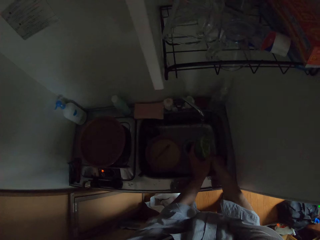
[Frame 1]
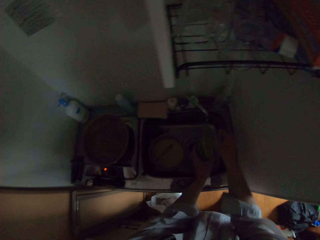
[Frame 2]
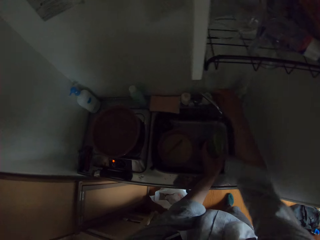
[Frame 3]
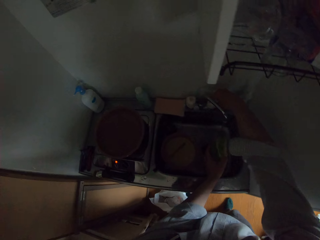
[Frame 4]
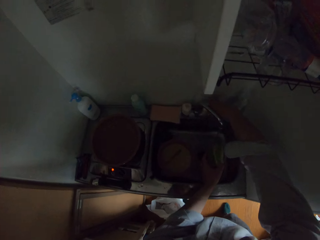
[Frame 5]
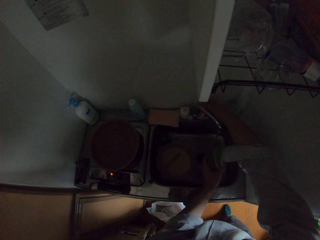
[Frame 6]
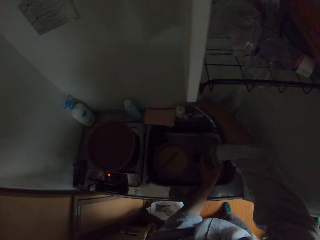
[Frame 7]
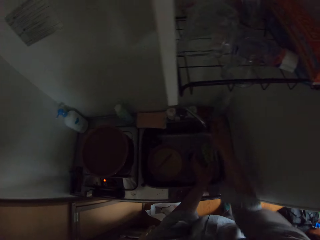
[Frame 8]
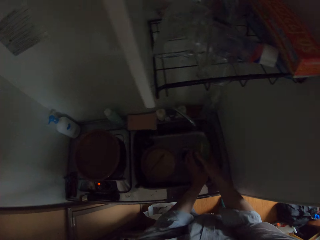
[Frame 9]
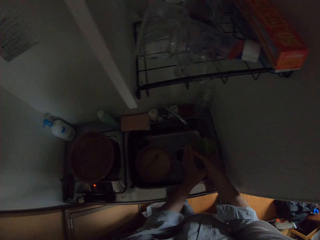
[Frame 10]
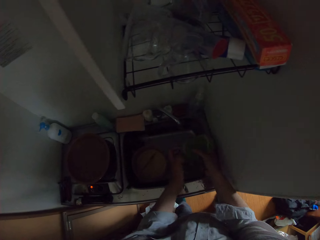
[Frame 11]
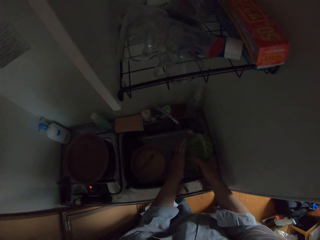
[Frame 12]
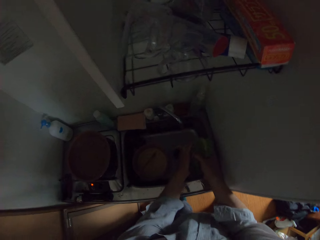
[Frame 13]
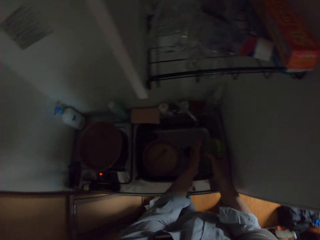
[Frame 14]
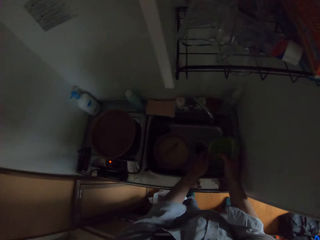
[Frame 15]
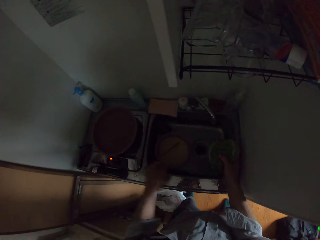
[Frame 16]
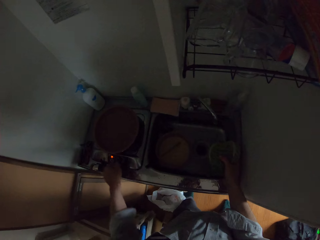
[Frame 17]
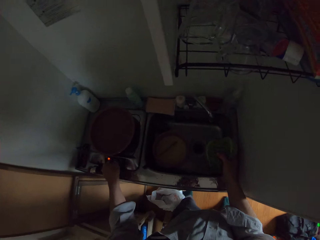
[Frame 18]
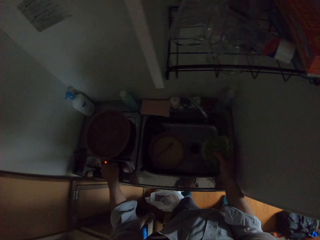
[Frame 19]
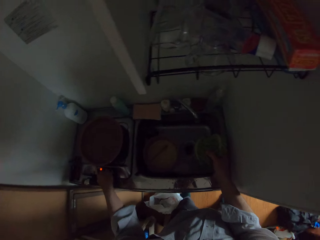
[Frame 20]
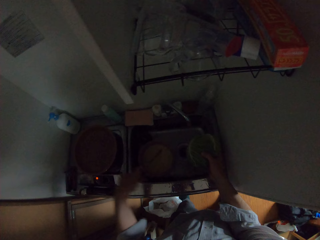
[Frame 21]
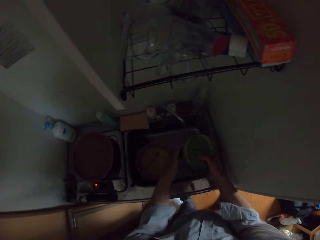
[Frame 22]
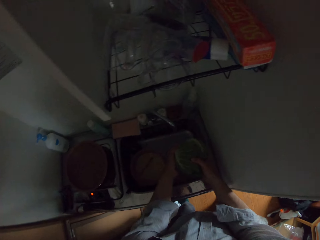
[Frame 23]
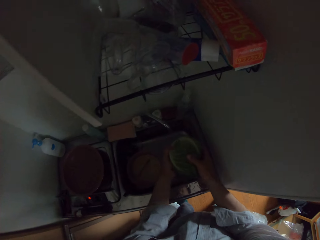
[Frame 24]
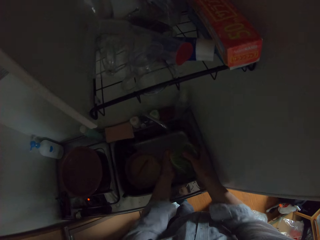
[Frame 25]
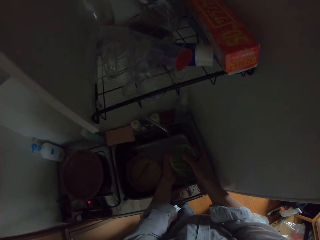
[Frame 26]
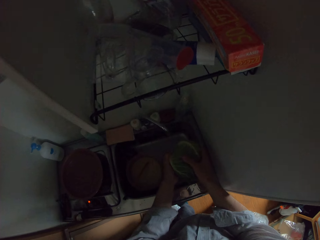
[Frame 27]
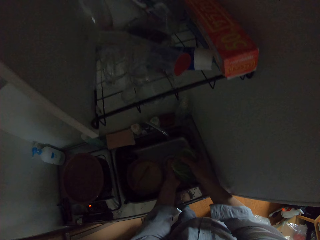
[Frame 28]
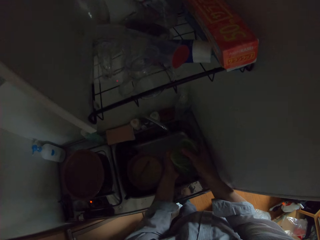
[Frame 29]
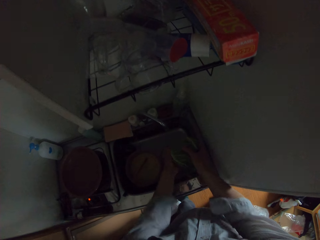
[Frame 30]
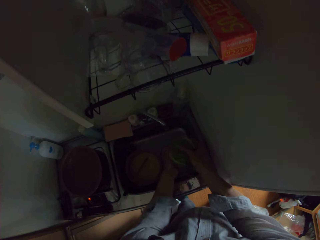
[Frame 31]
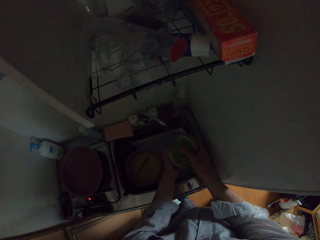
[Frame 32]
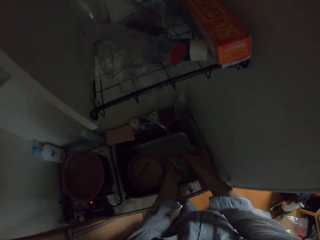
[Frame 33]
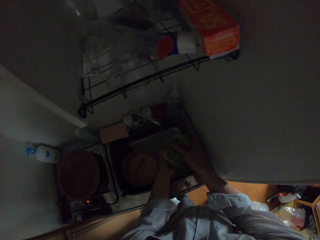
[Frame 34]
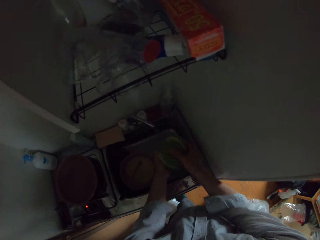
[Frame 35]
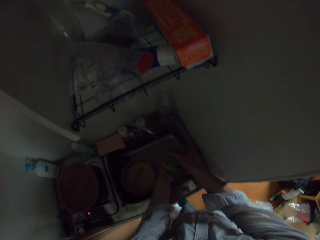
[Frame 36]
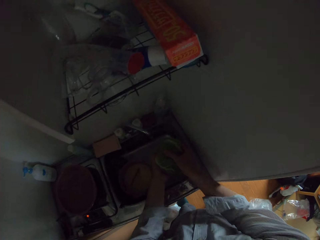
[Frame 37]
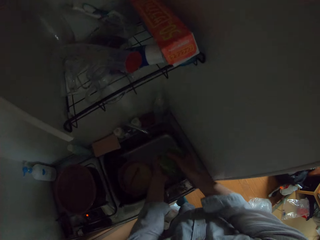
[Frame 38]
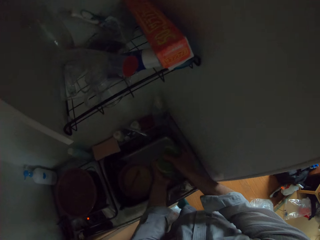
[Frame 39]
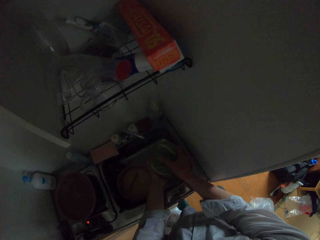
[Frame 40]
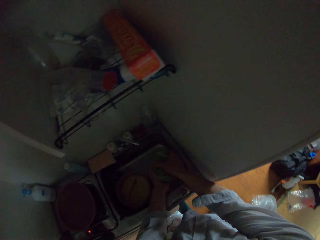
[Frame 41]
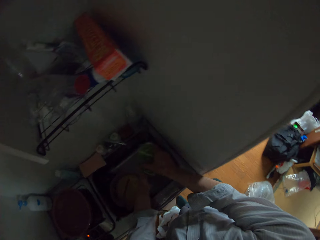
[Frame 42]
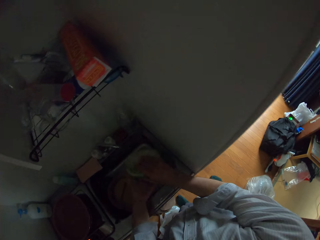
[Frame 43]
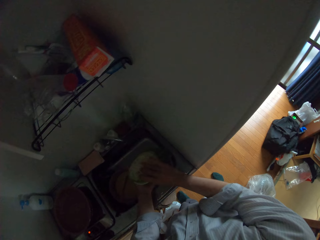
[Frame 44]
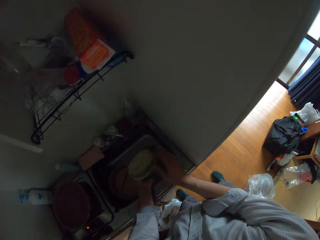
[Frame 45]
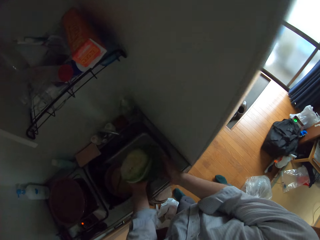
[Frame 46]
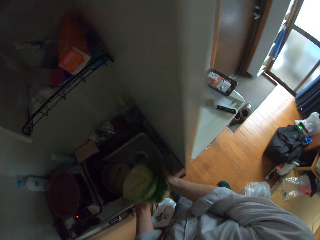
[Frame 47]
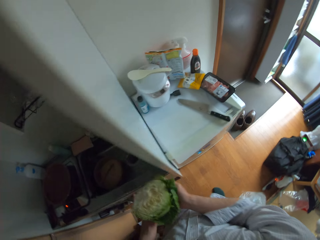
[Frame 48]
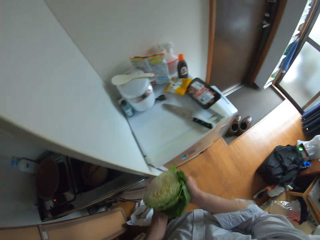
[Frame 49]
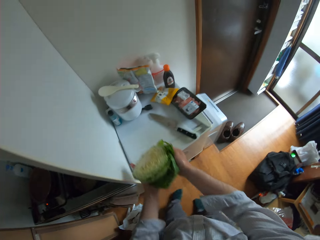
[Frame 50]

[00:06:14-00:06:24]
The camera wearer closes the tap. They touch the gas cooker. They turn the cooker knob. They shake the cabbage in the sink.

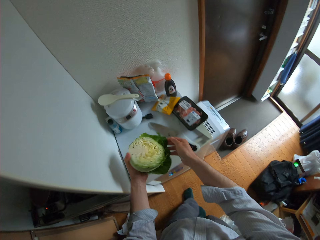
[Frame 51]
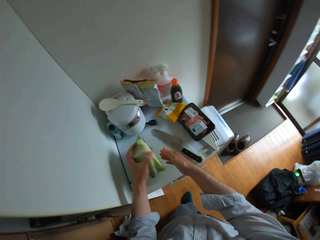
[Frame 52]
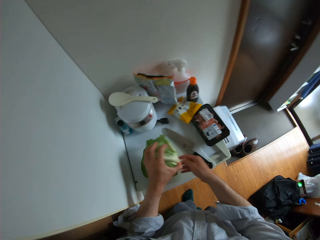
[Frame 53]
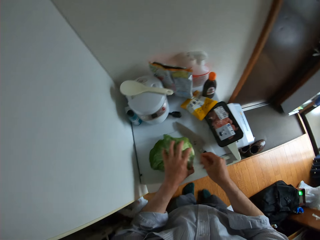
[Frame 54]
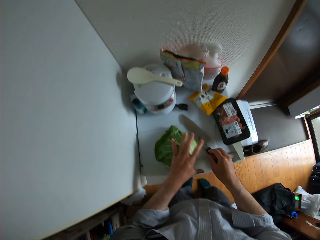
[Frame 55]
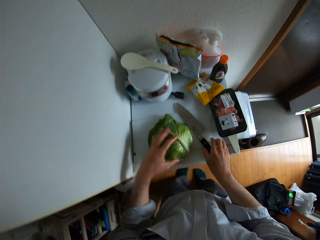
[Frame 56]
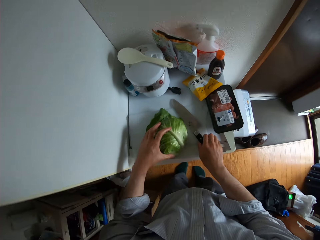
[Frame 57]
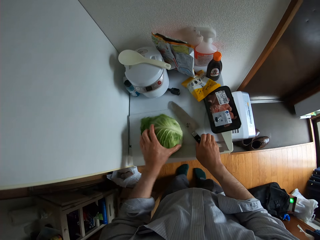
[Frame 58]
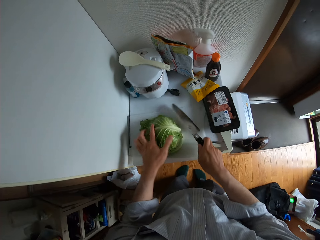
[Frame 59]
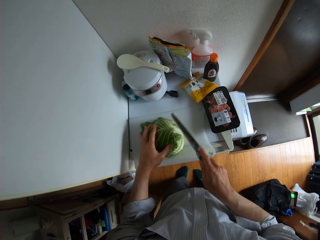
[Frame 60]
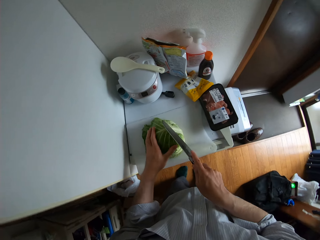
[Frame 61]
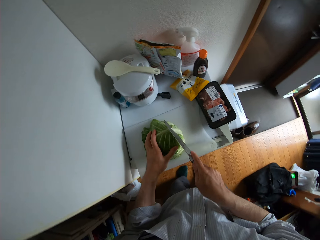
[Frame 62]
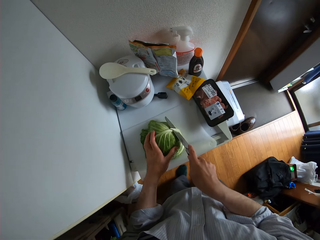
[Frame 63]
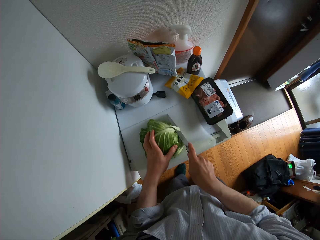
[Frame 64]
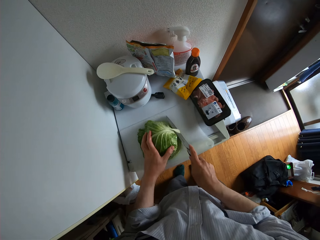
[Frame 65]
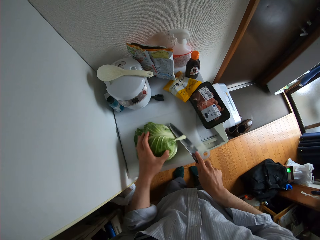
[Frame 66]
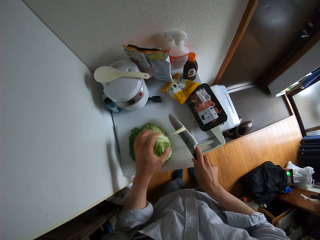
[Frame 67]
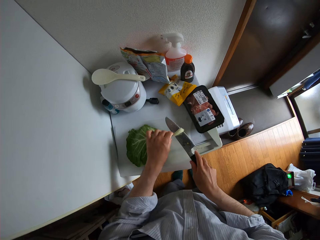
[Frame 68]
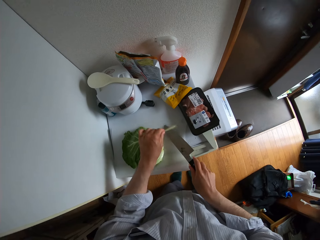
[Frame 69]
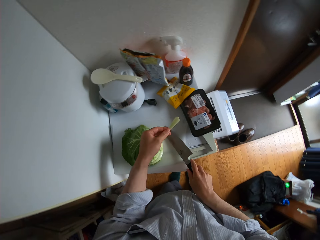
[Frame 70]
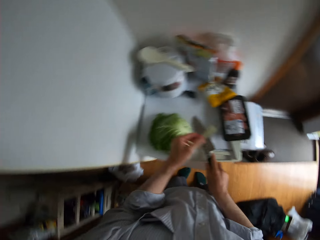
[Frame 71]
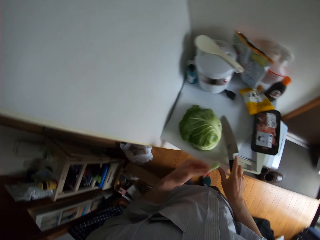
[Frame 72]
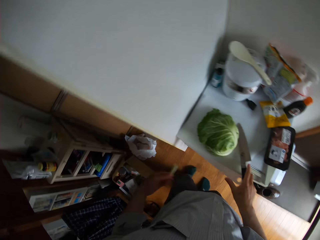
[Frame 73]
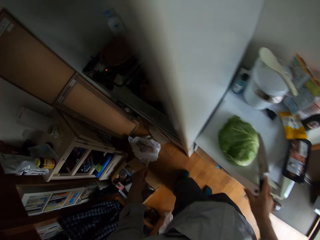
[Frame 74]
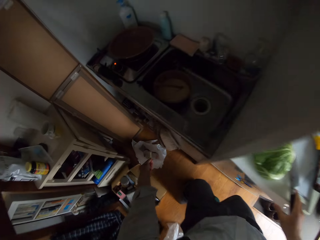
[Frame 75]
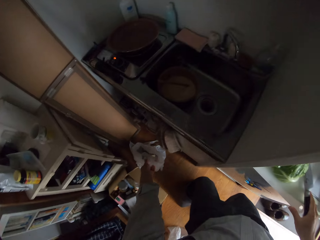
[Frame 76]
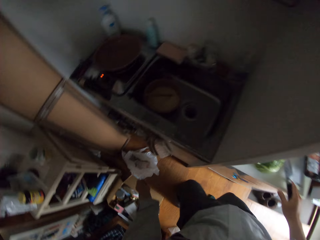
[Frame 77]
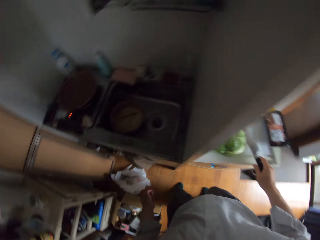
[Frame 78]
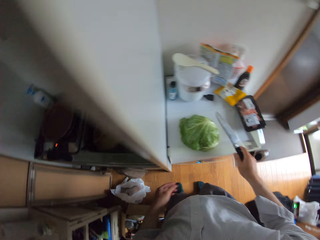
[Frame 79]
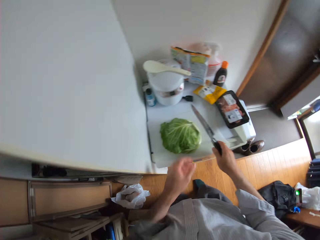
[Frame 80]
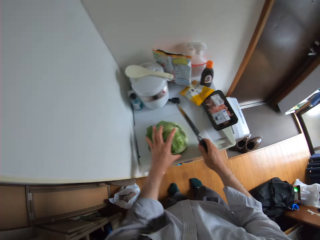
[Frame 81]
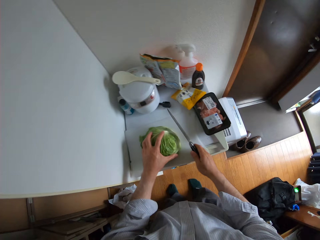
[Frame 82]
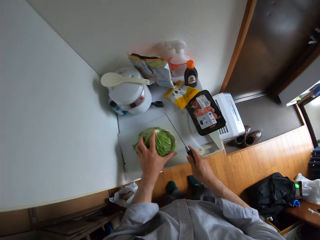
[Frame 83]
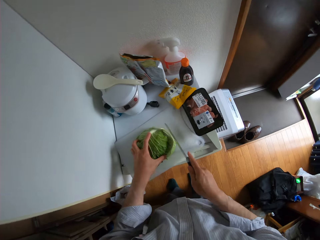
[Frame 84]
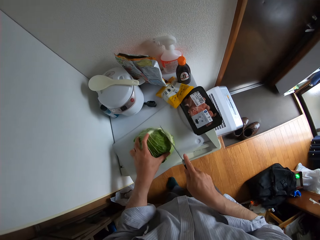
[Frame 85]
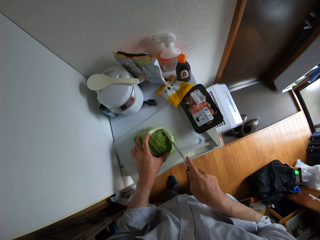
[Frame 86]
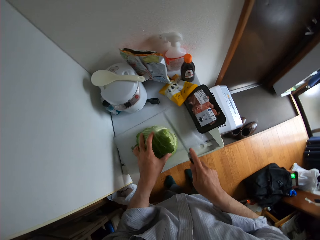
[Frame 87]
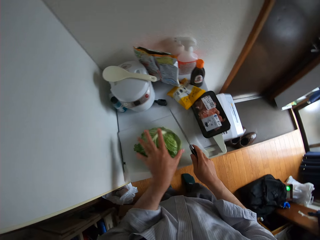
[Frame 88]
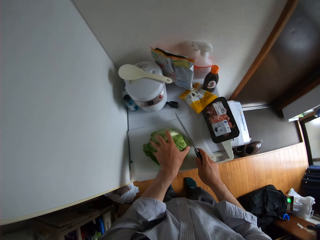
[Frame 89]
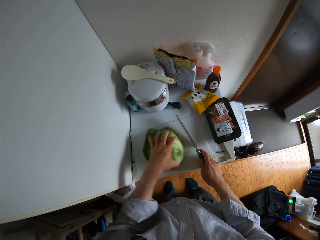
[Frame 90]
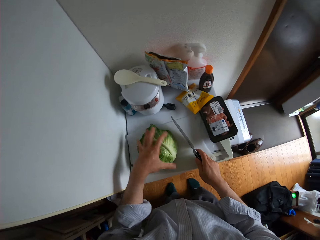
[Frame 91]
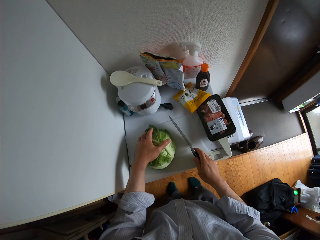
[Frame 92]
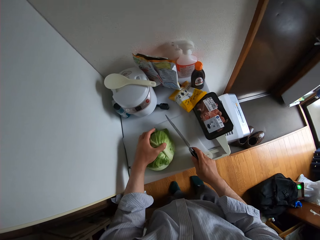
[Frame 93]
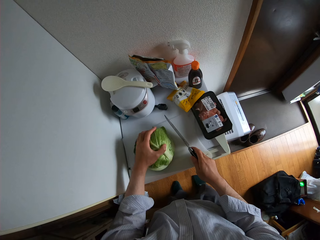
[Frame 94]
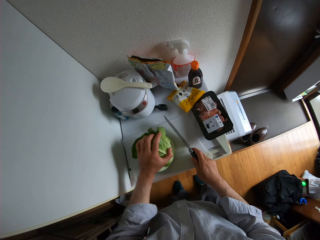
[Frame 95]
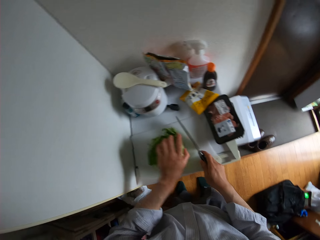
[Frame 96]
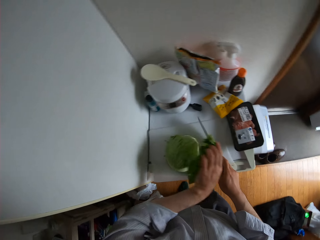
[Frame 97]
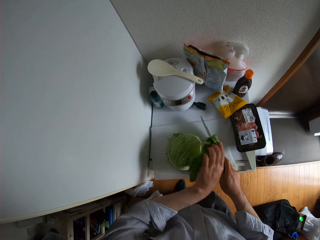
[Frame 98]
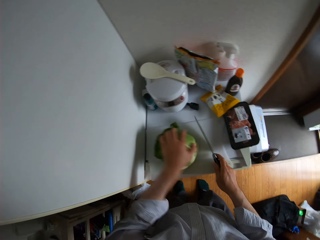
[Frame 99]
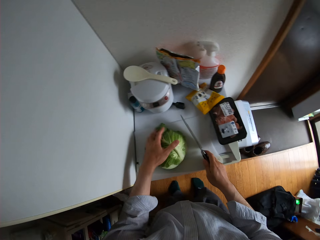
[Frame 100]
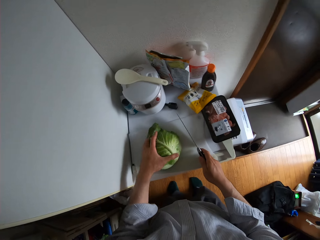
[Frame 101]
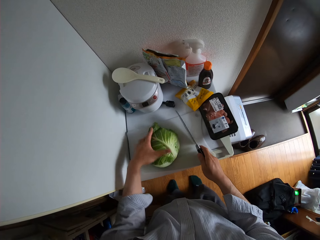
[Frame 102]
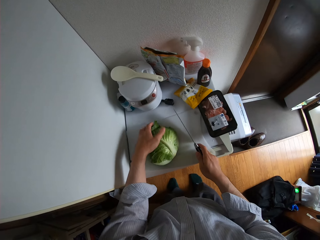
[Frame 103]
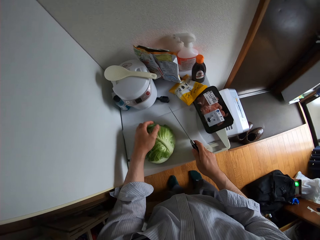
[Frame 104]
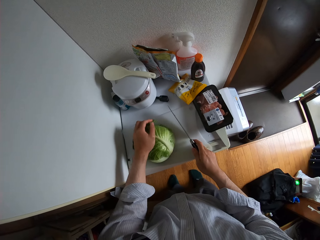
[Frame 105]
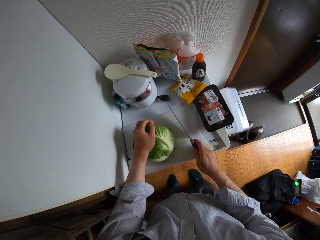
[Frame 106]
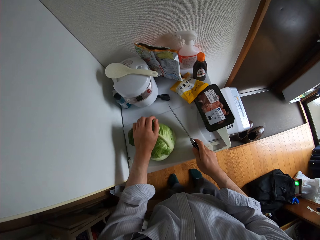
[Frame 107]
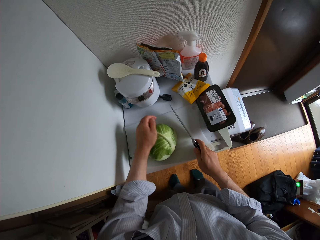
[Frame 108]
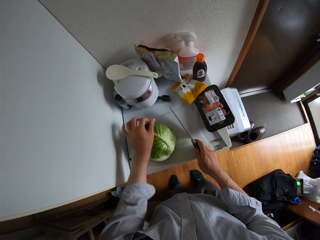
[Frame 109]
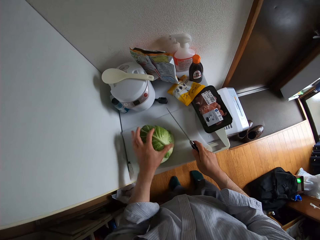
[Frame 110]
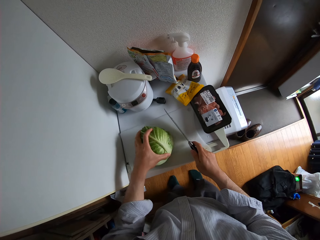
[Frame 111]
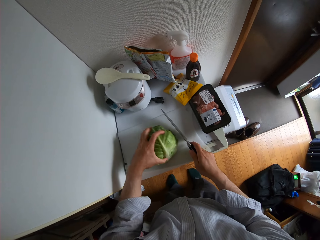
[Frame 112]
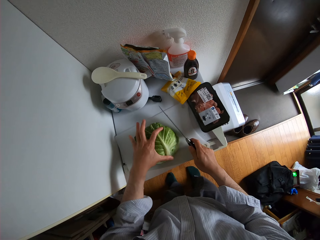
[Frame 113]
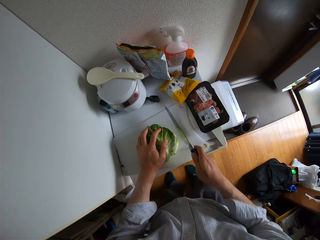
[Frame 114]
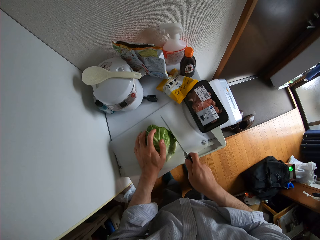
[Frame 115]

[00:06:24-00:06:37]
The camera wearer places the cabbage on the cutting board. They pick up the knife from the fridge. They cut the cabbage with the knife. They take the chopped part. They drop a cabbage part into the nylon bag on the floor. They hold the cabbage and cut the cabbage with the knife.
